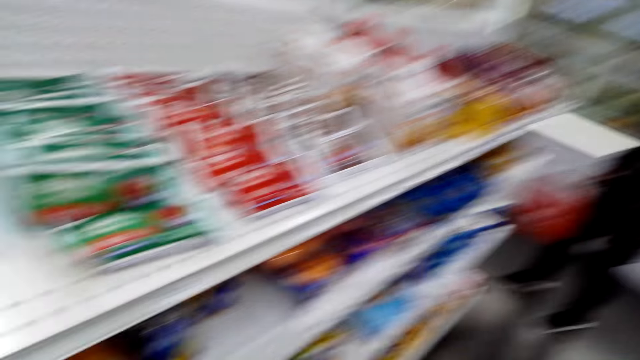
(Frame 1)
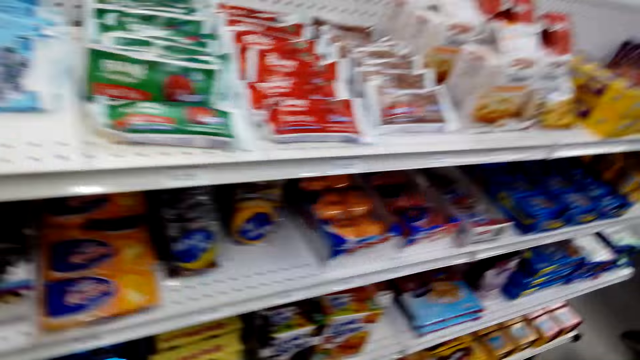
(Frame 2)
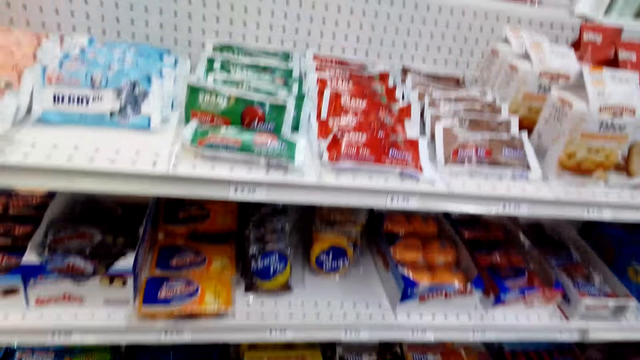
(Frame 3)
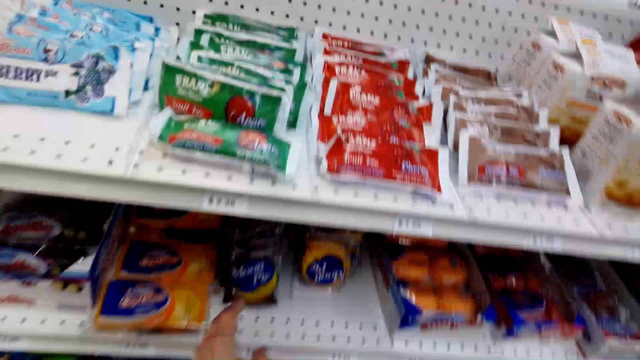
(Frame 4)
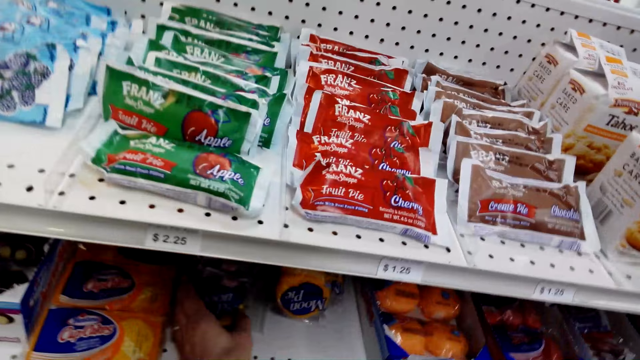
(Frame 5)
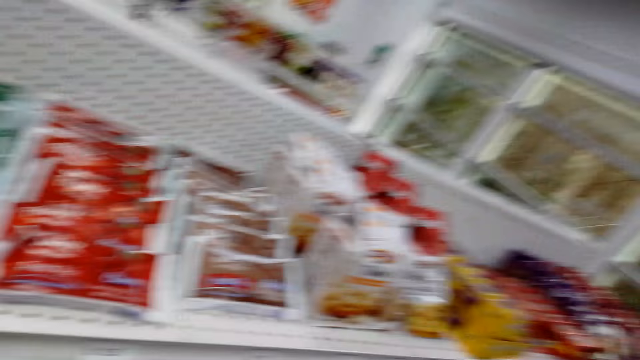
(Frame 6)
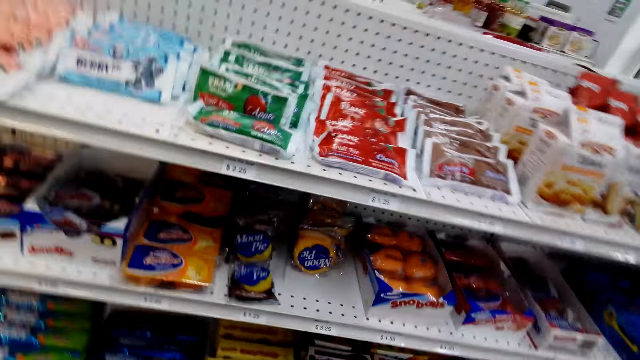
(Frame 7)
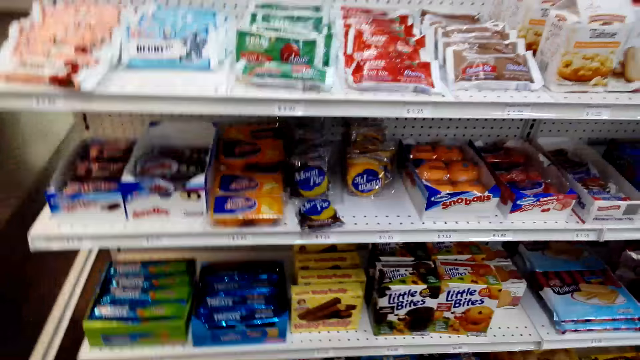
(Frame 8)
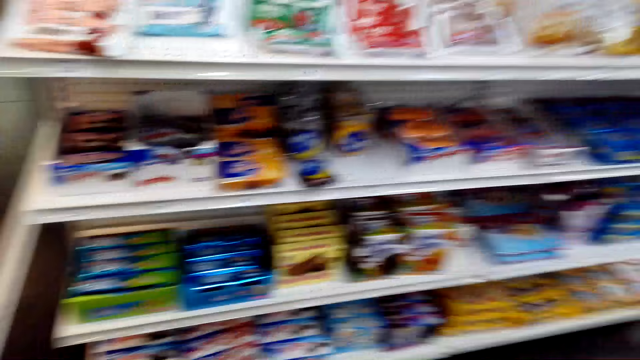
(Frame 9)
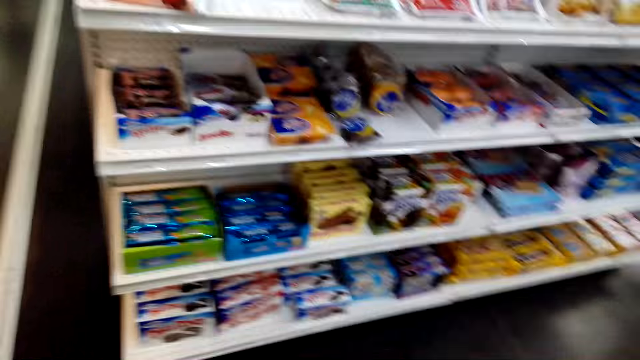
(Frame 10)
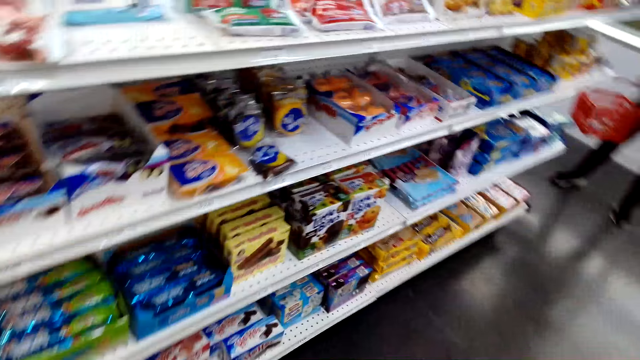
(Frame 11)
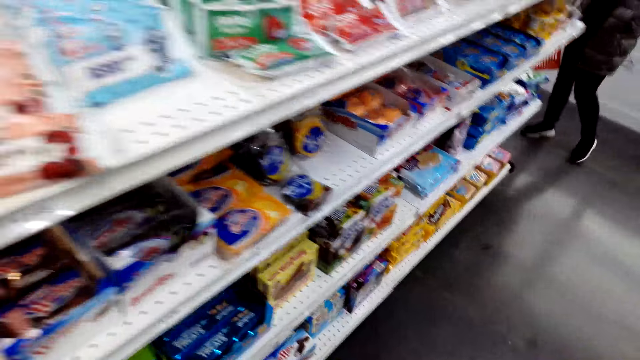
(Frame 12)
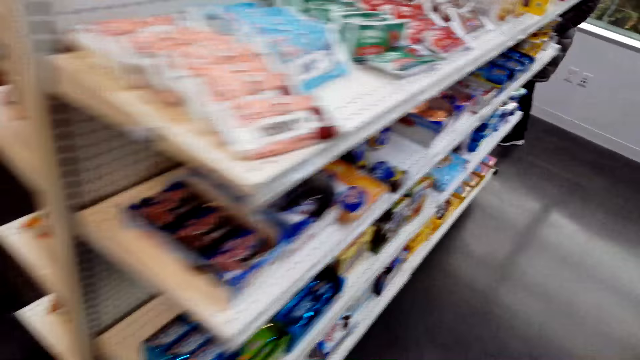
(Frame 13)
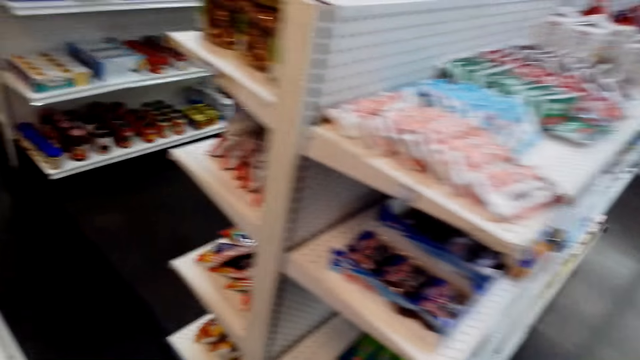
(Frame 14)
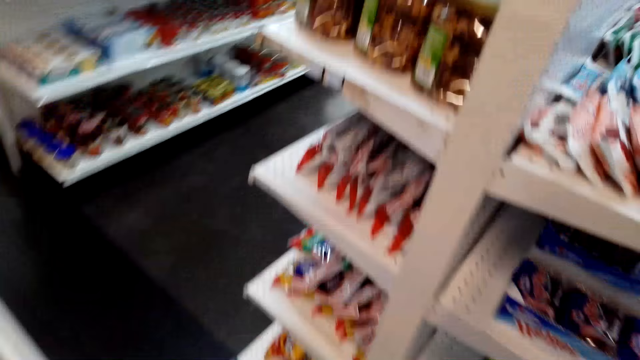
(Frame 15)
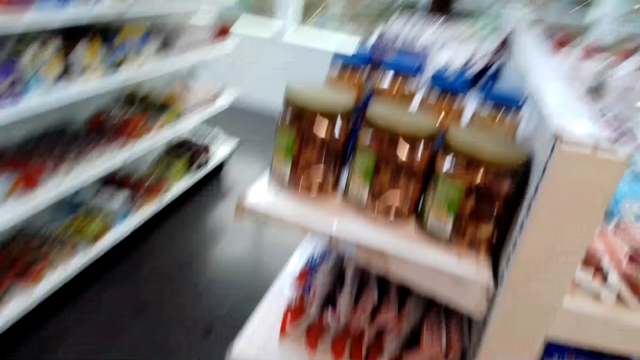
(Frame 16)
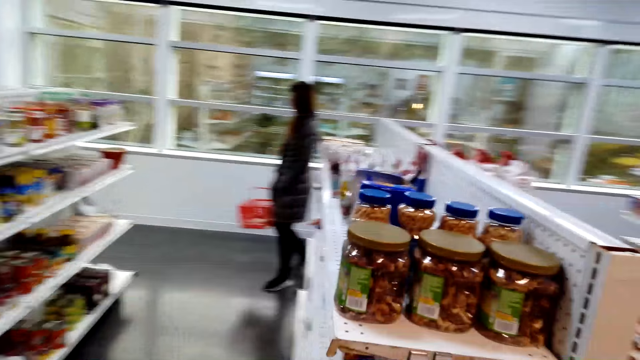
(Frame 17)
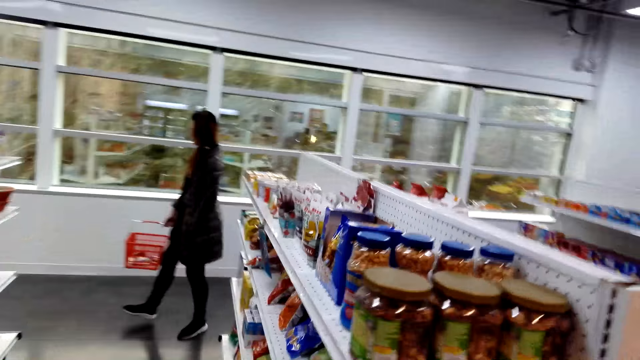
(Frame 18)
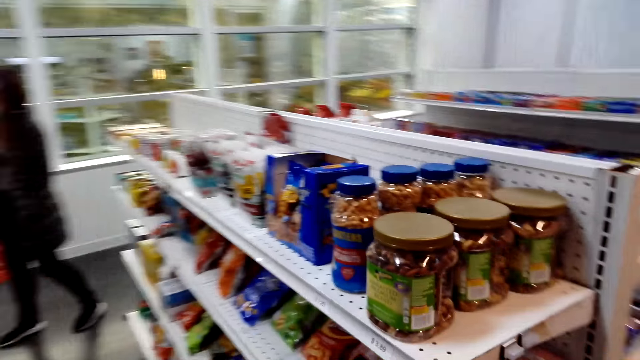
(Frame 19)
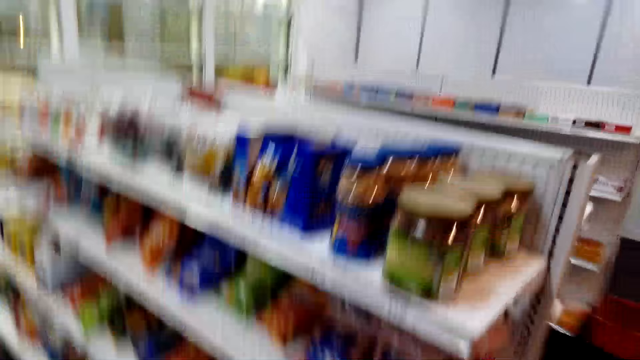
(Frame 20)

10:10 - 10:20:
The camera wearer speaks to a woman. They take the packet of something. They look at items on the shelves. They walk.

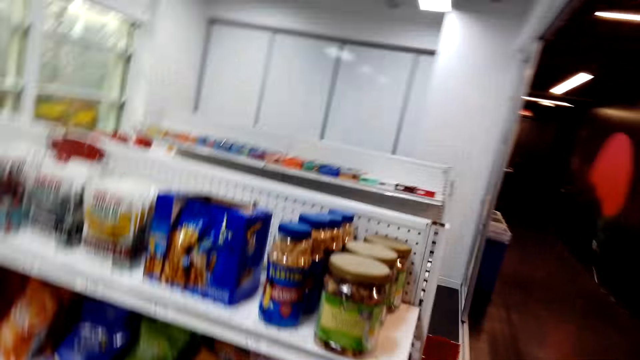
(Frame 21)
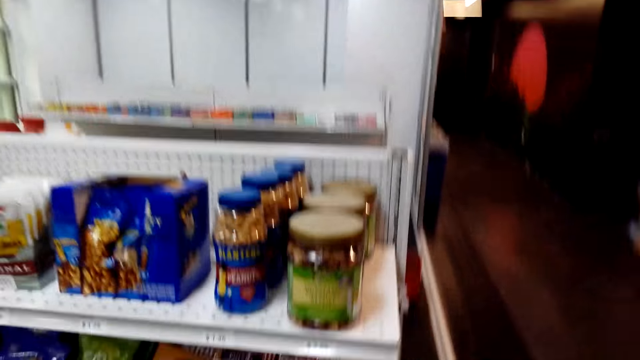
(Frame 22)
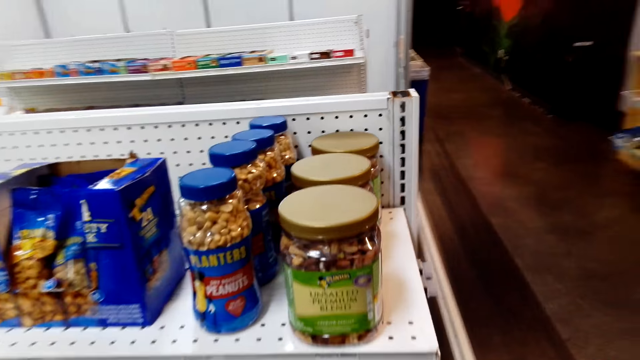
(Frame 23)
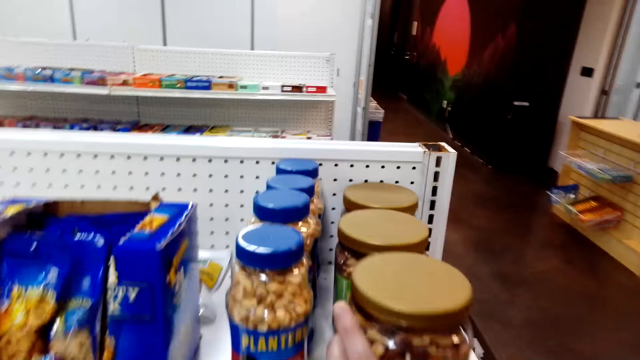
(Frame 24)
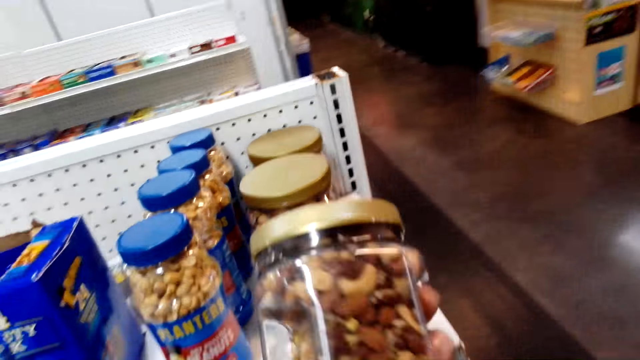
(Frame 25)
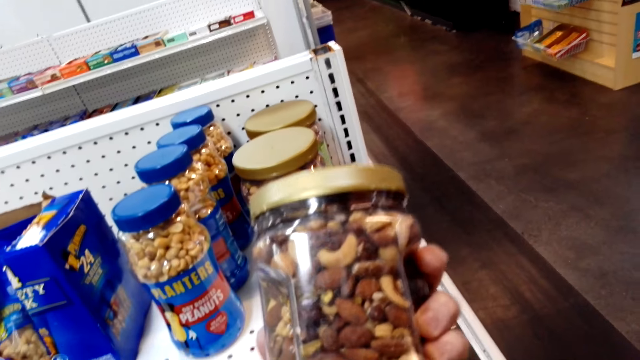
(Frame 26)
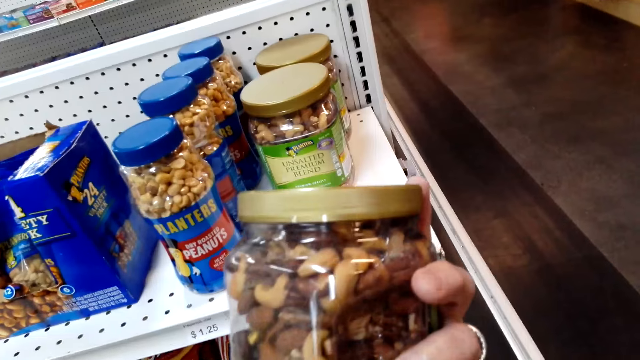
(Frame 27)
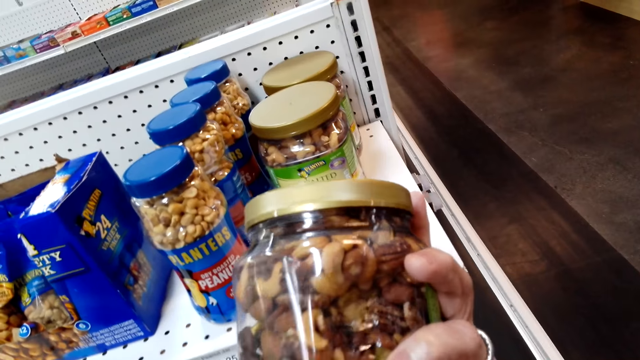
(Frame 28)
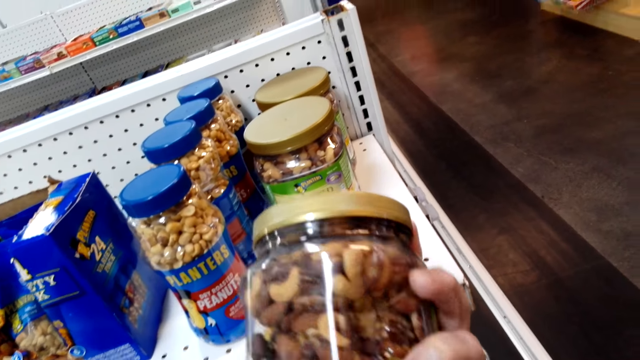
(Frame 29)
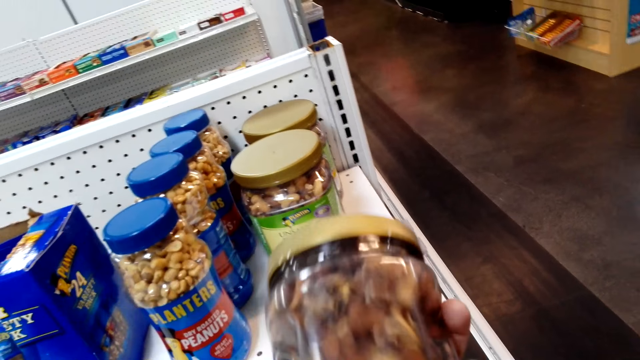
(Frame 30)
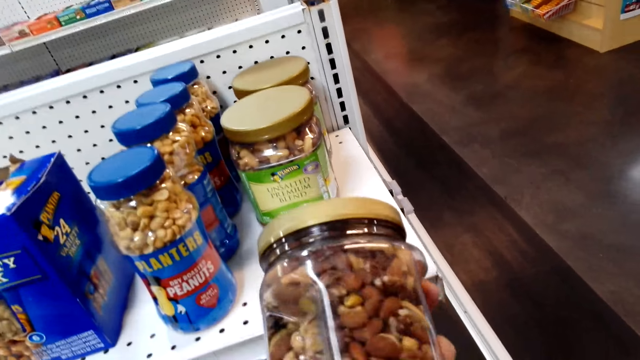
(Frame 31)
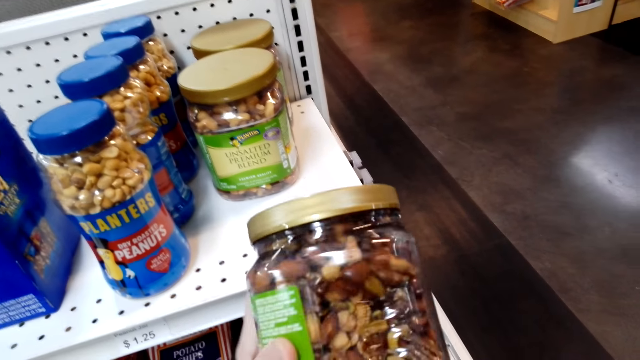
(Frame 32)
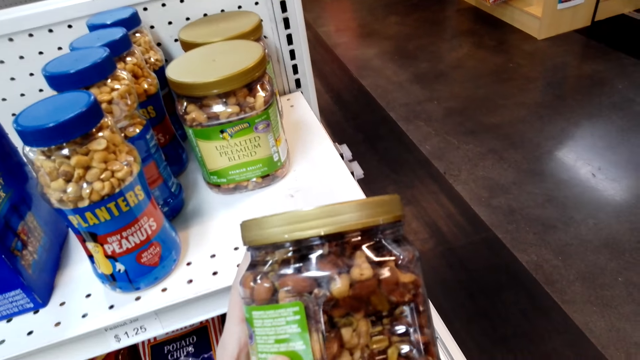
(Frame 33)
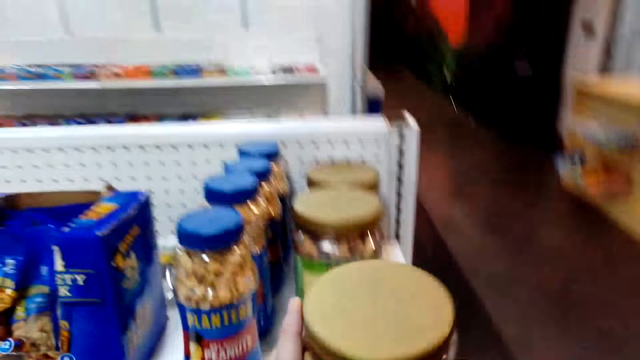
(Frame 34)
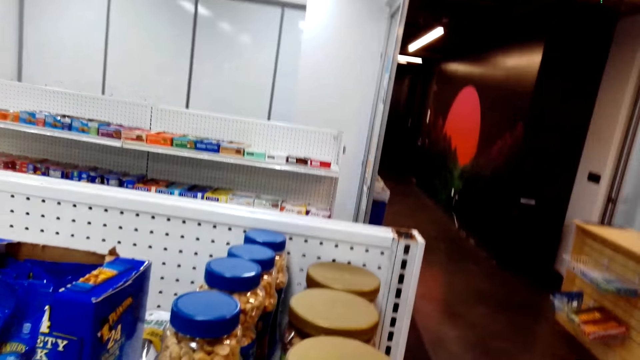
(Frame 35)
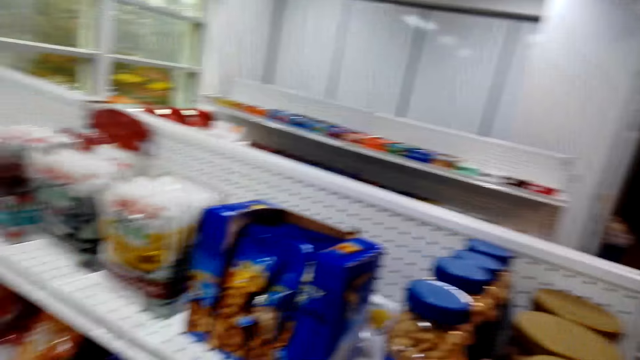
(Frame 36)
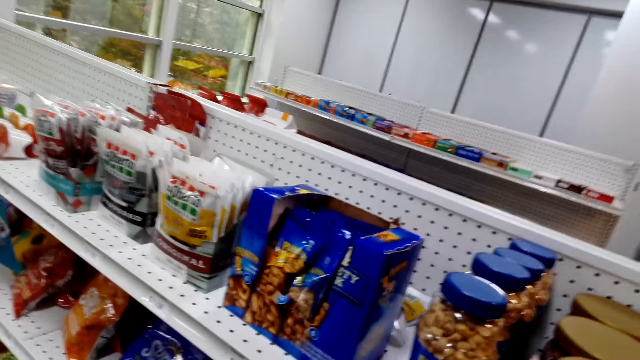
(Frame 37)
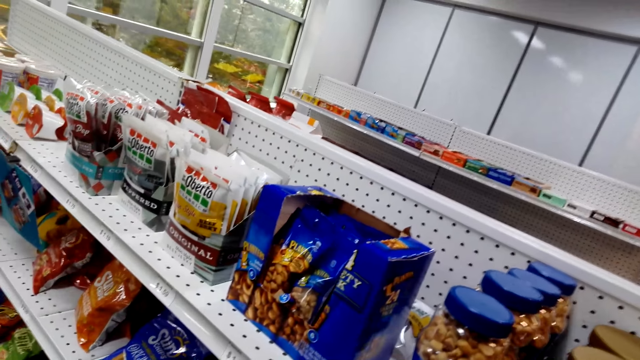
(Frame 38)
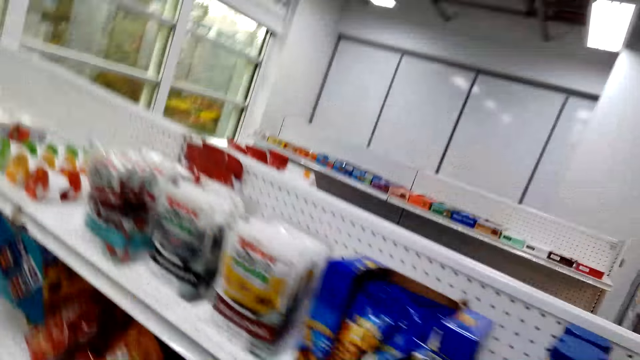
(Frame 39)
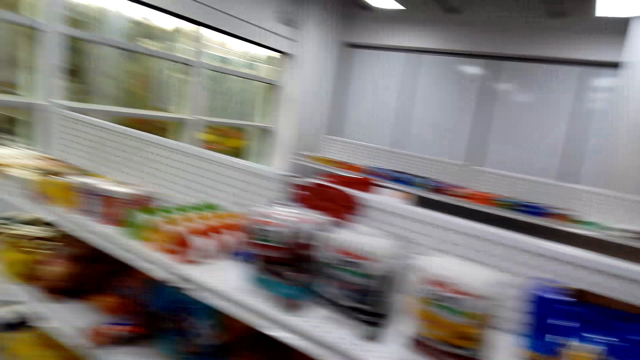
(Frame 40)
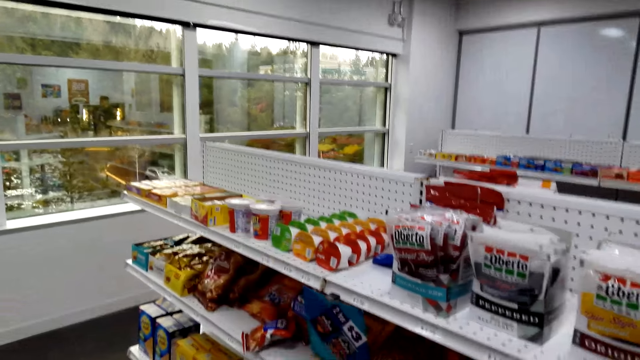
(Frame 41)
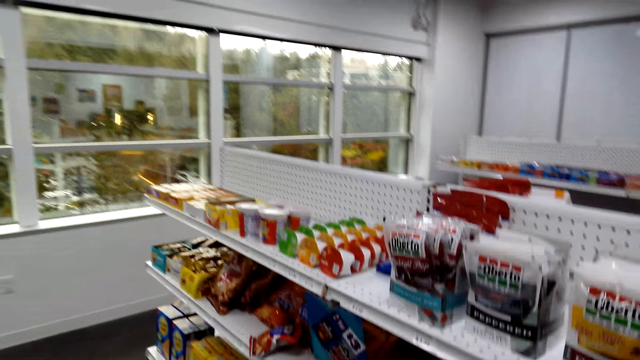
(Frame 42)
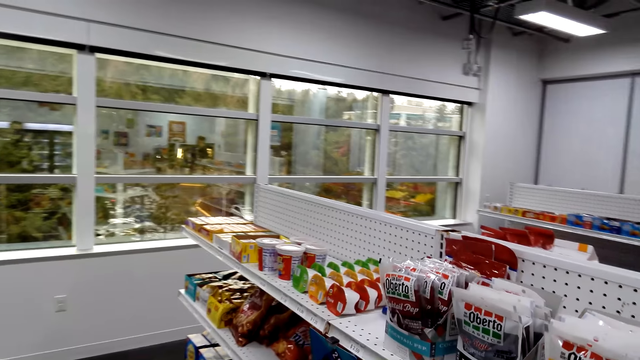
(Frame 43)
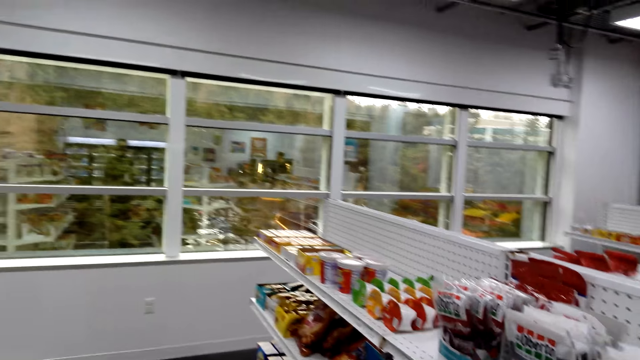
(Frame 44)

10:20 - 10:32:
The camera wearer picks a container of Planters unsalted premium blend. They look at the container of Planters unsalted premium blend. They shake the container of Planters unsalted premium blend. They place the container of Planters unsalted premium blend on the shelf. They speak to a woman. They walk.
